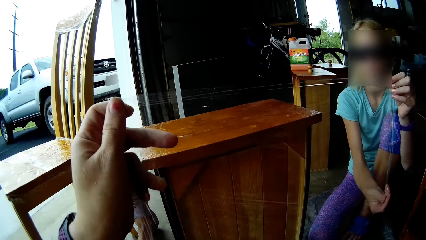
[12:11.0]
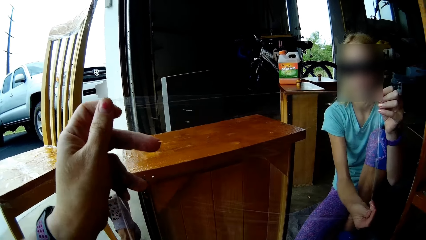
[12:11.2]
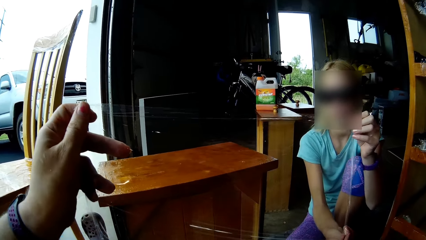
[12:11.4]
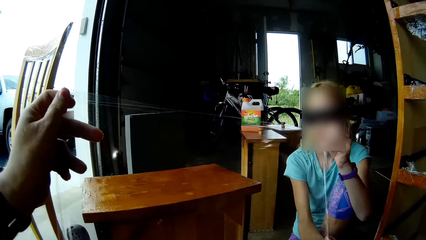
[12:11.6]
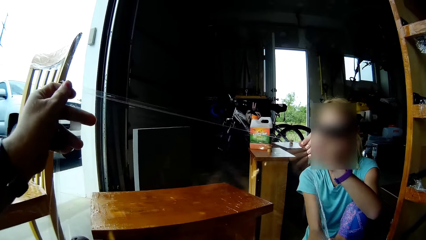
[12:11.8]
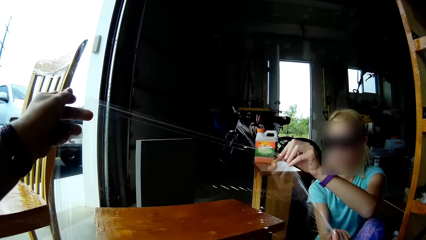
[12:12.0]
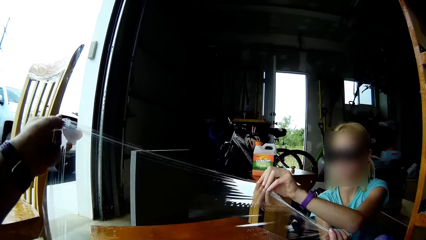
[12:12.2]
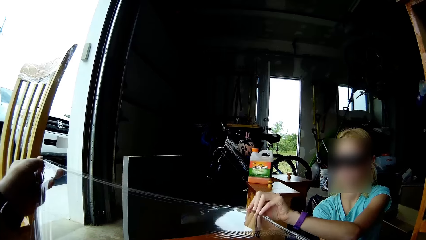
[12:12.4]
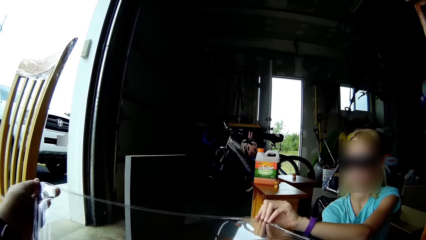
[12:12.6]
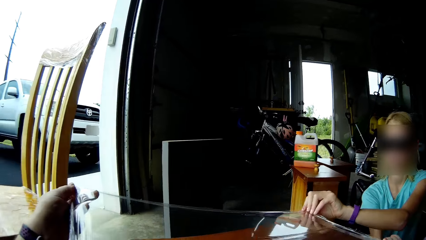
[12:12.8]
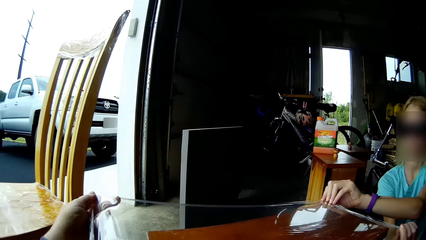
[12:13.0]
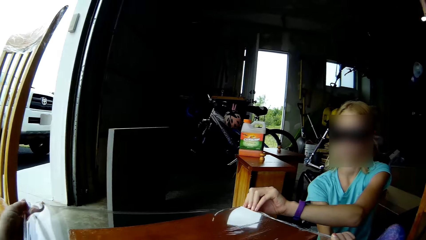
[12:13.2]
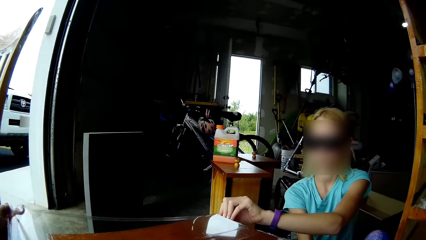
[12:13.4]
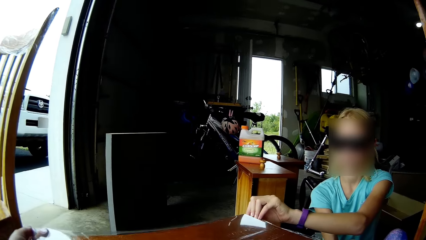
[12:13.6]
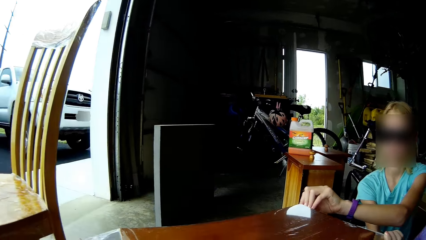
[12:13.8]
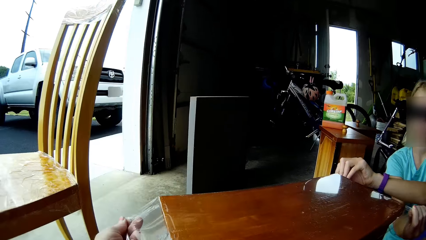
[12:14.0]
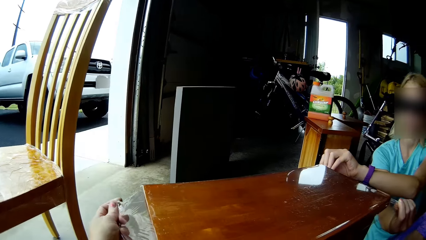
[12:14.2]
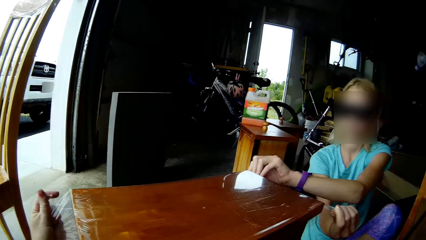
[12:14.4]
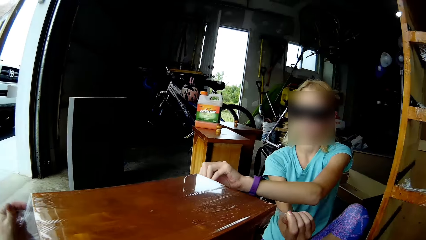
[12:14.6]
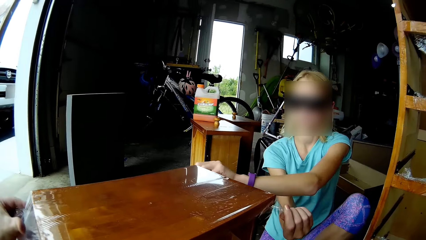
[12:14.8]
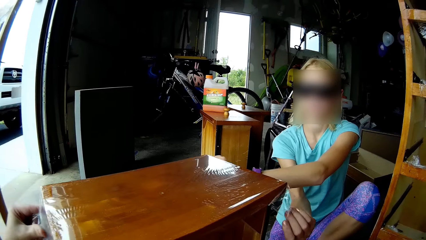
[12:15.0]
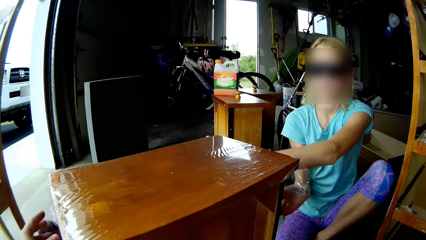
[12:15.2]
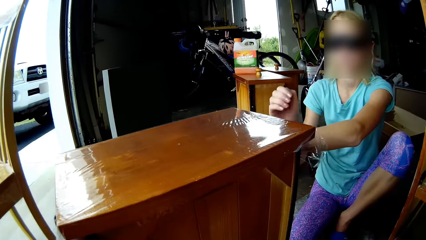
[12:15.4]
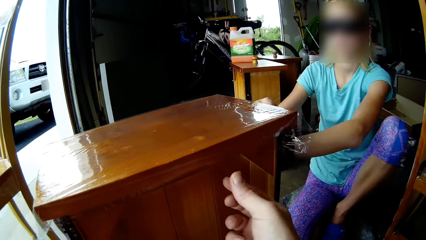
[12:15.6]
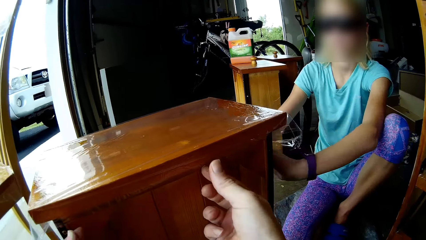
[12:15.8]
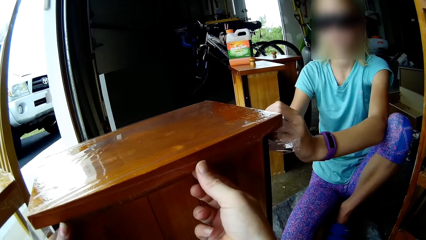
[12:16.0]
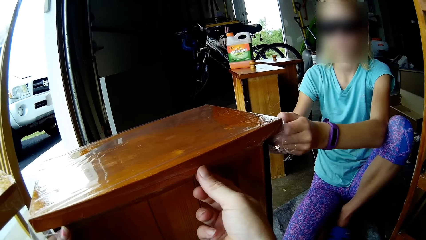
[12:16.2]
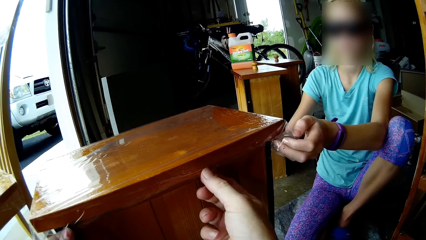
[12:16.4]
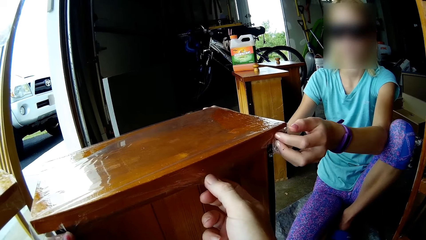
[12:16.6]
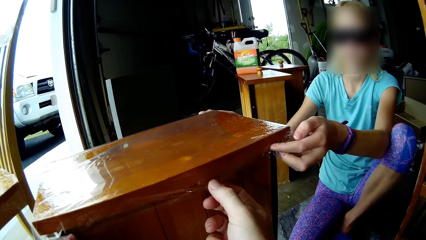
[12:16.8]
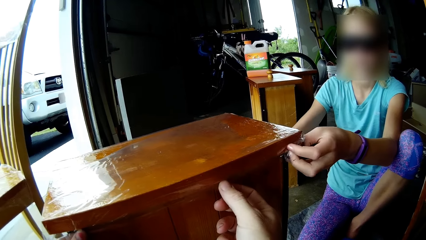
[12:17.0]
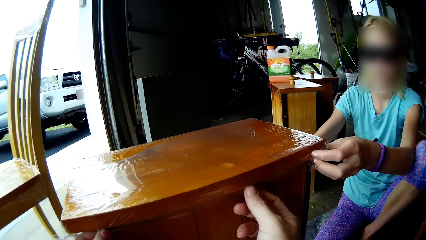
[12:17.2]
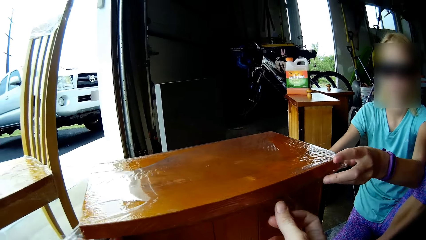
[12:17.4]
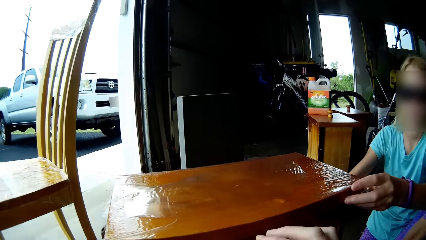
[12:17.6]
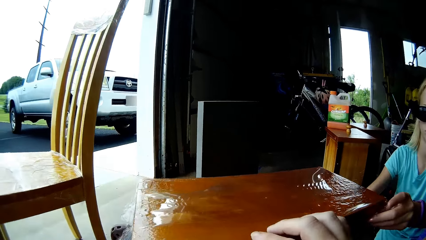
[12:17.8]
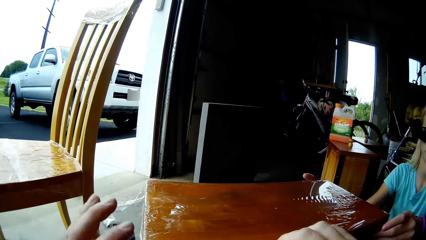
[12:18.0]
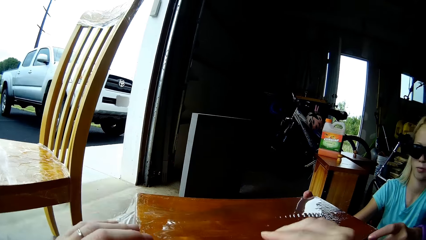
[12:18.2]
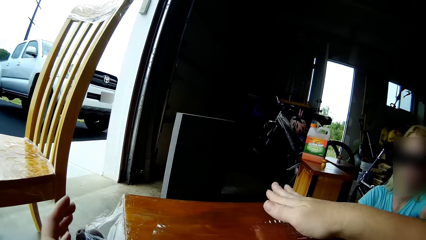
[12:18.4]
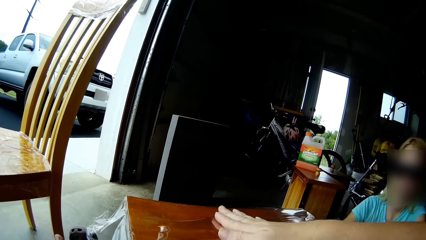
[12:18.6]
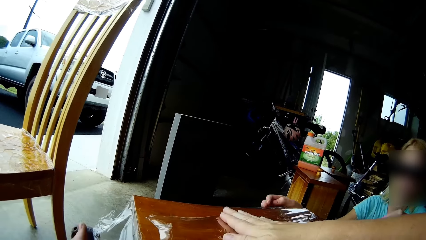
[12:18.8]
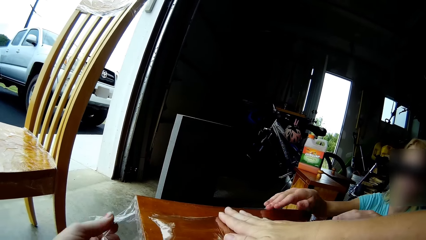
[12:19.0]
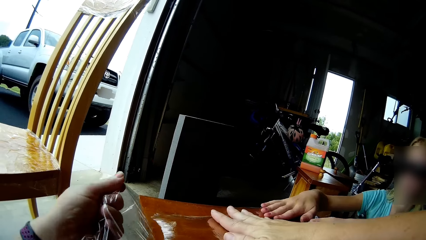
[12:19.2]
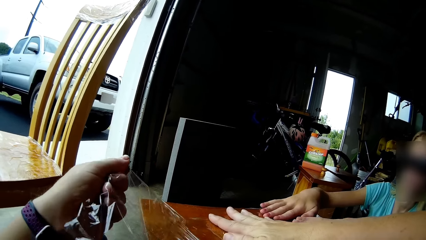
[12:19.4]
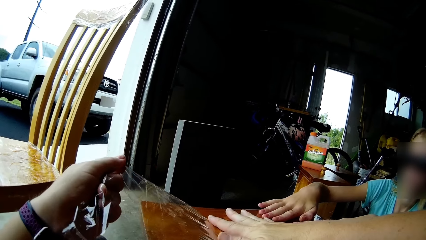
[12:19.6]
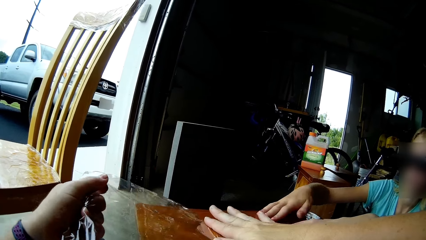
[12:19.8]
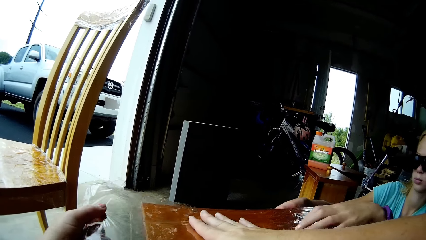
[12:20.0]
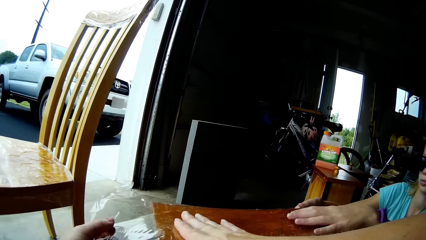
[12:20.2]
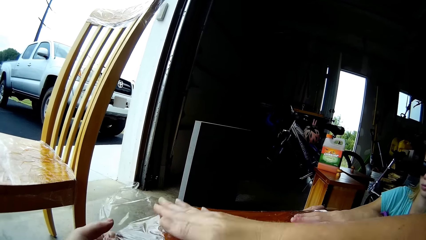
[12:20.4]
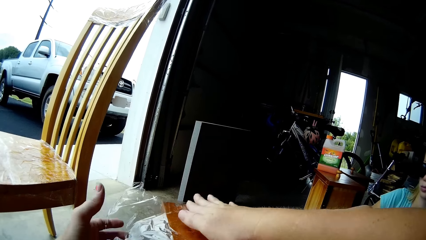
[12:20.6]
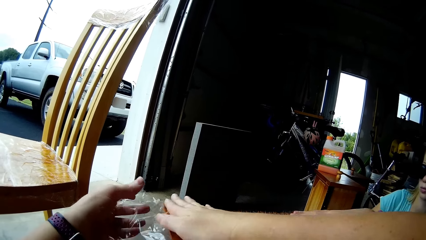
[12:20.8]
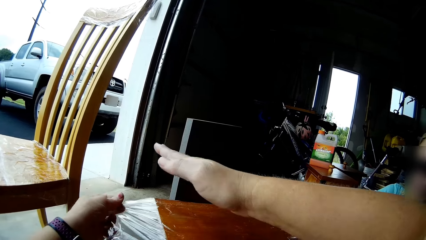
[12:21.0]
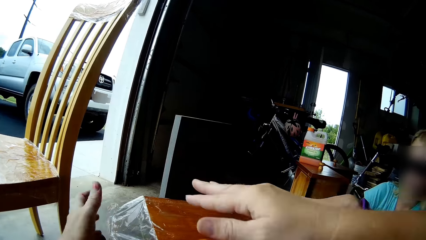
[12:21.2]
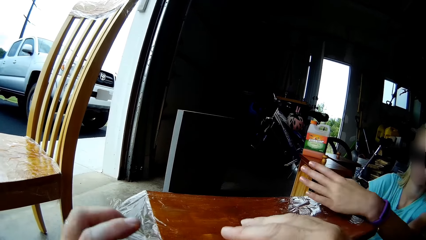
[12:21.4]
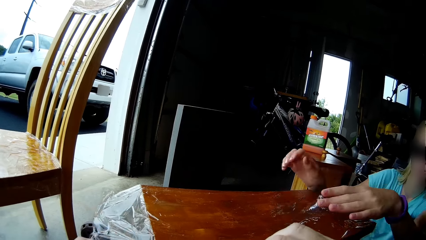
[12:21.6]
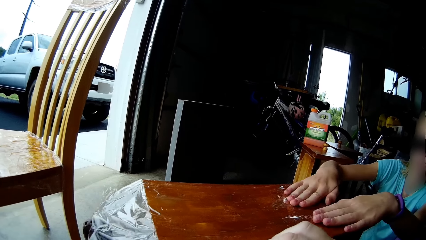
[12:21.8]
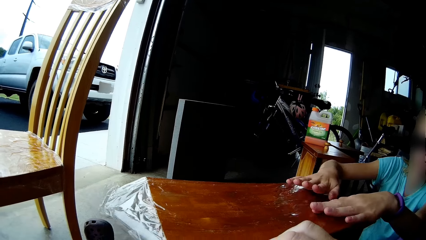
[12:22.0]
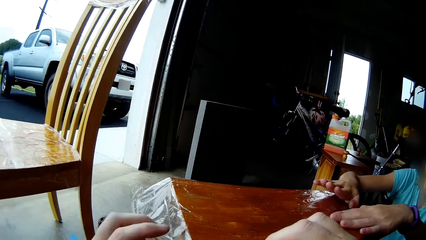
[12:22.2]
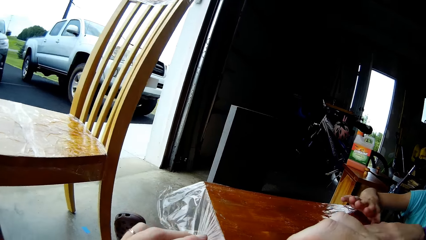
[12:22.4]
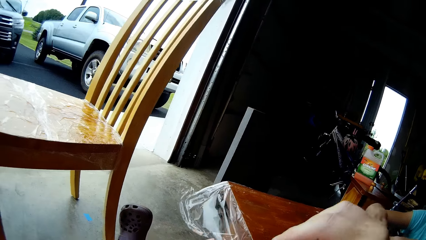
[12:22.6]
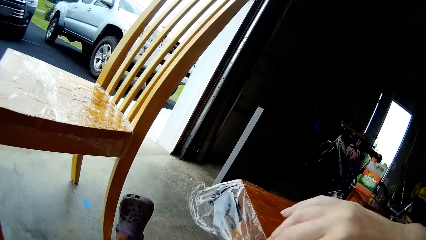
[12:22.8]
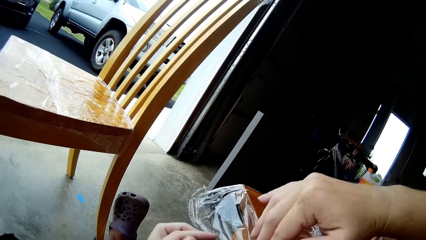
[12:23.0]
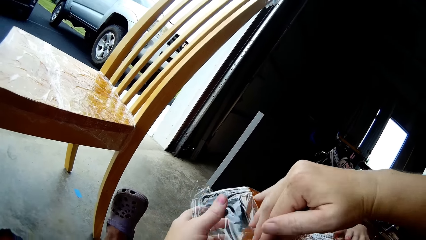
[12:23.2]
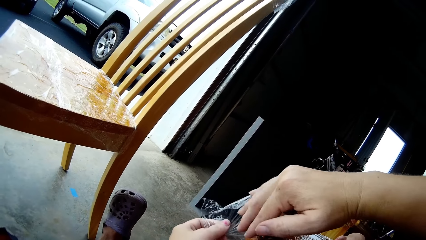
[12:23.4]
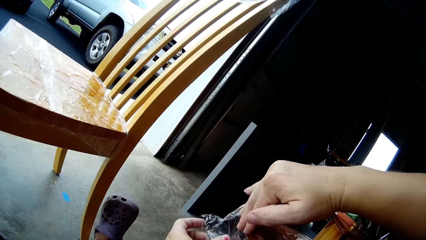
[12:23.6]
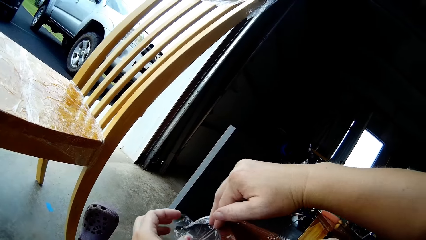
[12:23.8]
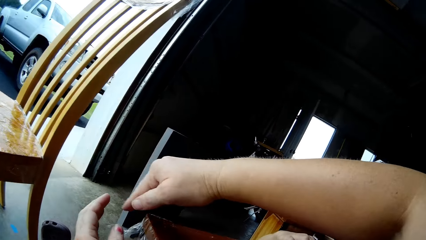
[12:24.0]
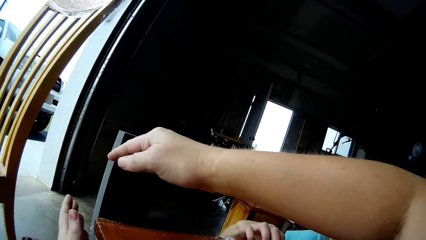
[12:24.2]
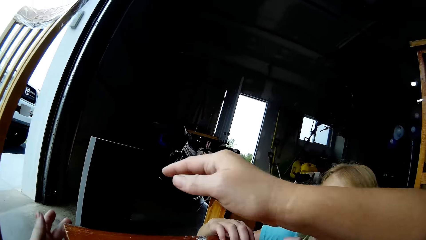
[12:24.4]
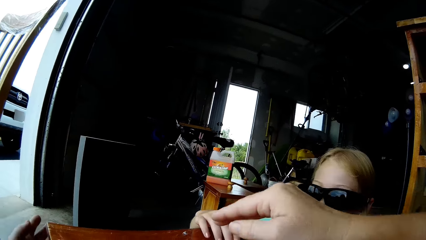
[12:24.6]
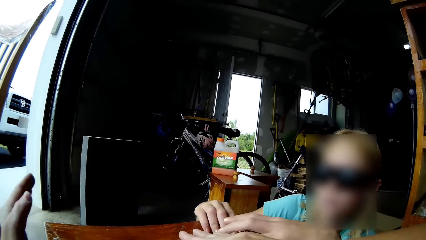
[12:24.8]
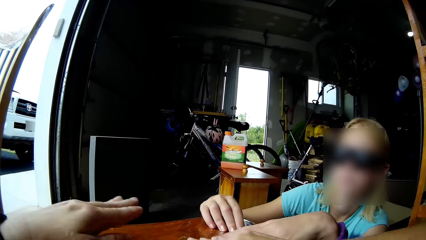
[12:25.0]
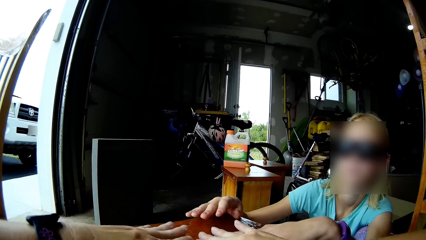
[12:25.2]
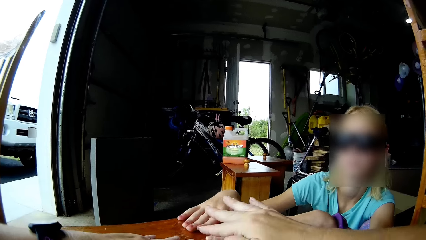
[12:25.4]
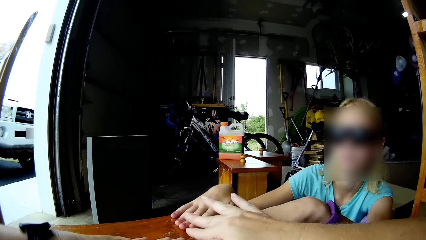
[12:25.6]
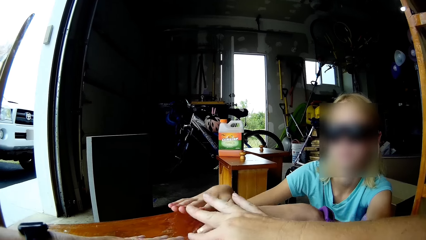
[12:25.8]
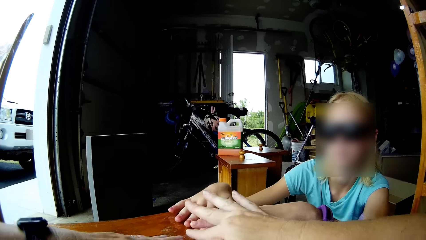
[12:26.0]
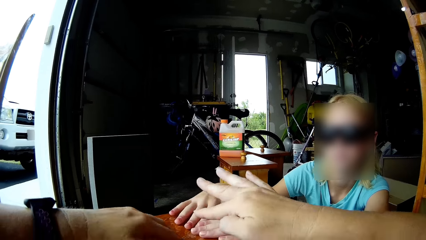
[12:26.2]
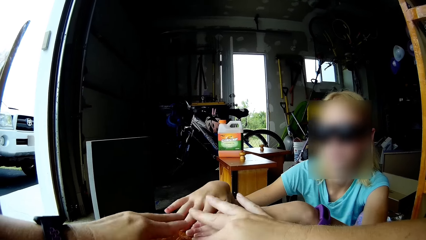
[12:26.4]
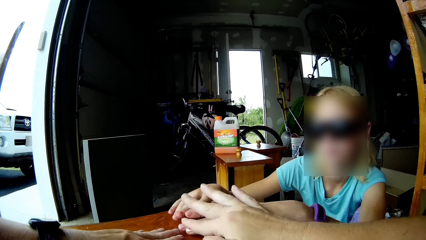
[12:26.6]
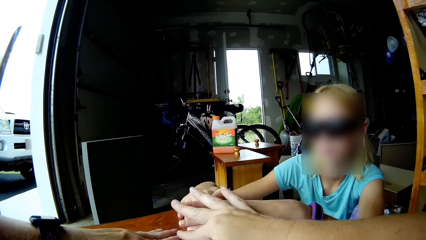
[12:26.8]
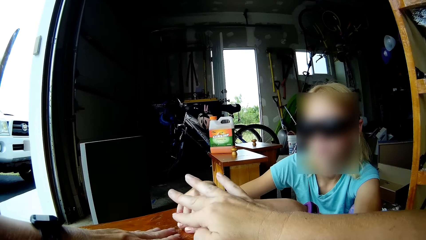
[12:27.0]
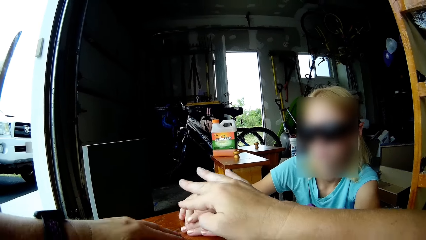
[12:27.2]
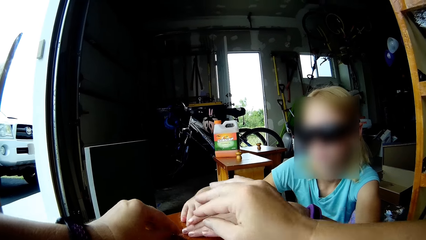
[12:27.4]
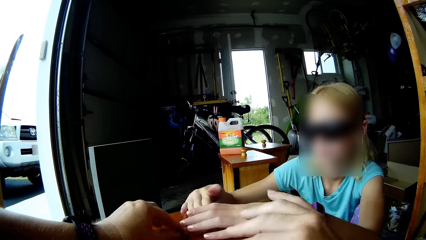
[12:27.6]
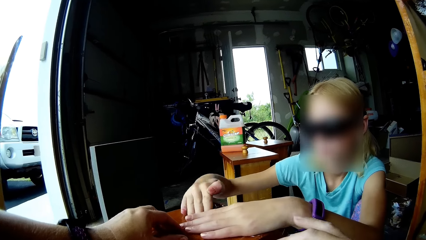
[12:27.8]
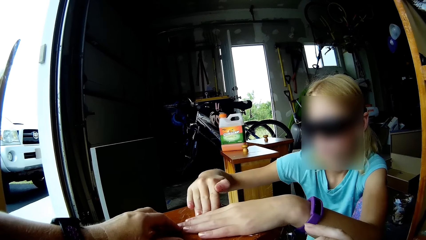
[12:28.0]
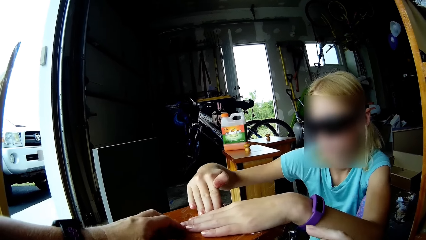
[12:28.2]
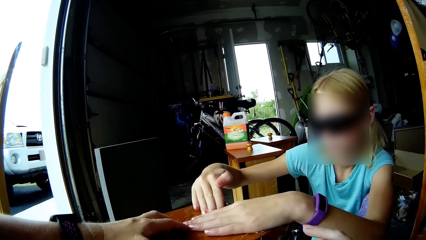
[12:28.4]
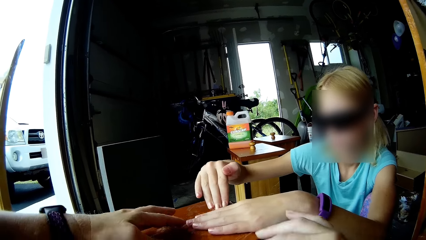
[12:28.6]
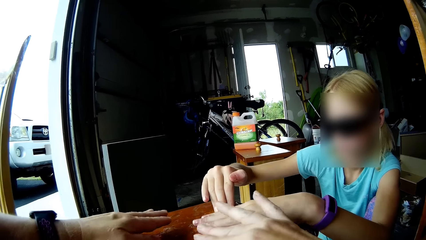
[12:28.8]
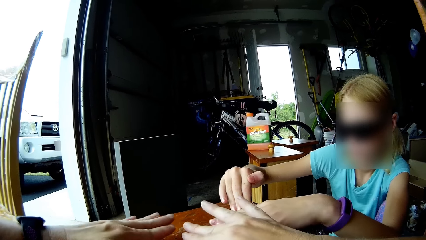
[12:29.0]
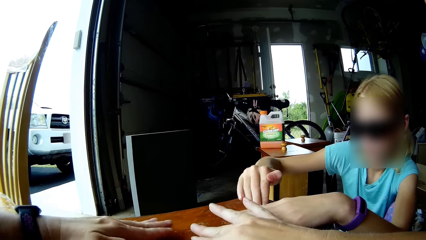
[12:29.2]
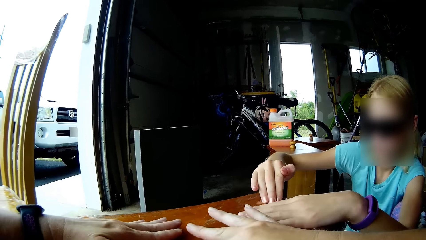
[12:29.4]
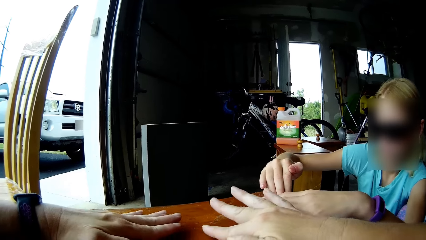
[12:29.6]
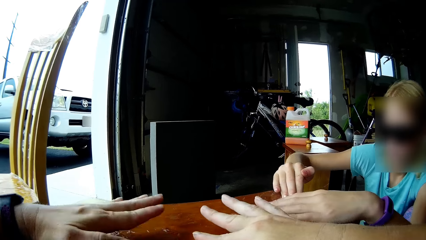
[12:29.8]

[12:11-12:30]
A lady puts the polythene or foil paper on the table. The camera wearer puts the foil paper on the table with the lady. They straighten the polythene paper. The lady straightens the foil paper. The camera wearer straightens the foil paper. They straighten the foil paper again. The lady straightens the polythene paper. The lady puts the foil paper well on the table. The camera wearer straightens the polythene paper.
